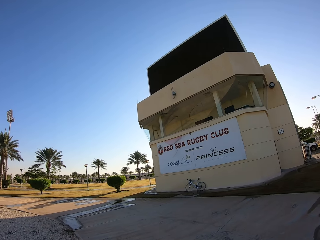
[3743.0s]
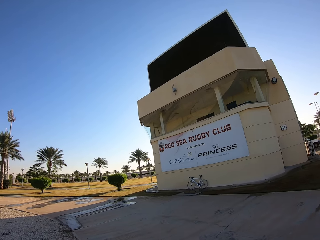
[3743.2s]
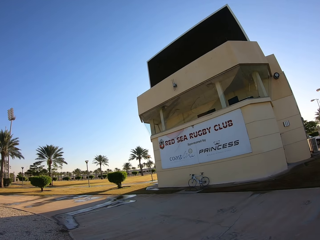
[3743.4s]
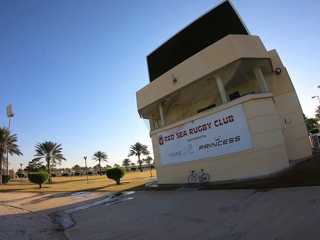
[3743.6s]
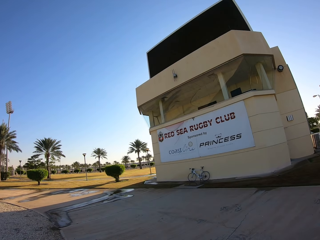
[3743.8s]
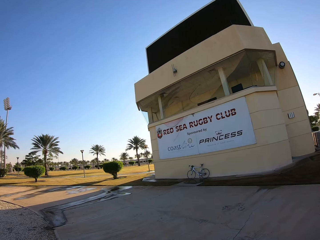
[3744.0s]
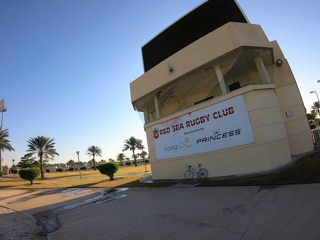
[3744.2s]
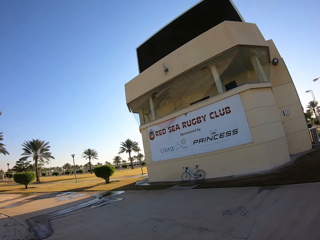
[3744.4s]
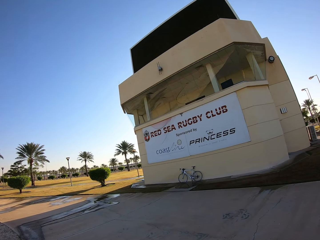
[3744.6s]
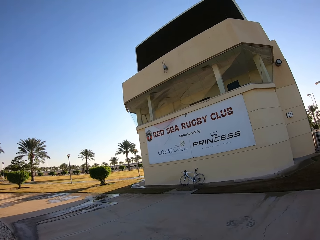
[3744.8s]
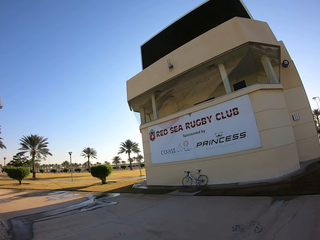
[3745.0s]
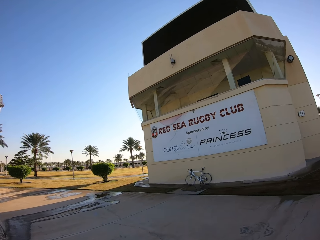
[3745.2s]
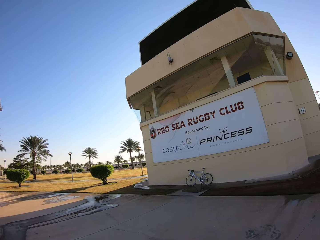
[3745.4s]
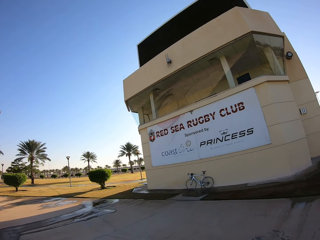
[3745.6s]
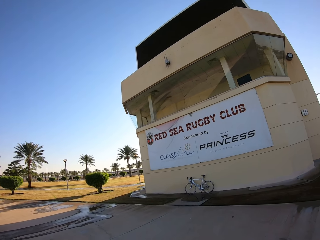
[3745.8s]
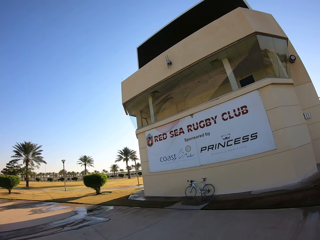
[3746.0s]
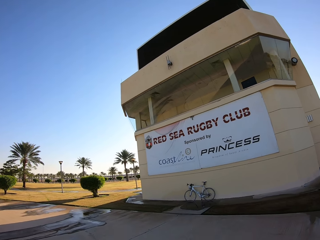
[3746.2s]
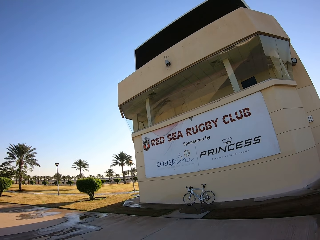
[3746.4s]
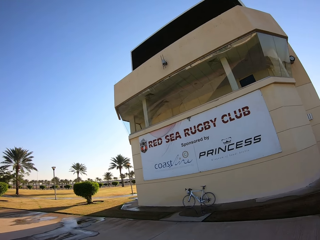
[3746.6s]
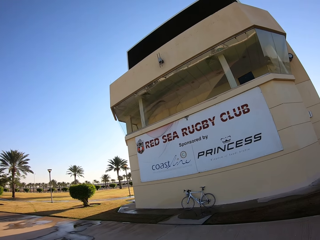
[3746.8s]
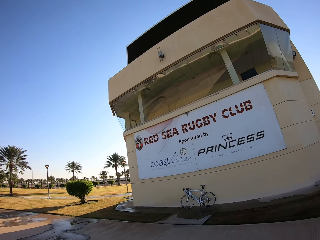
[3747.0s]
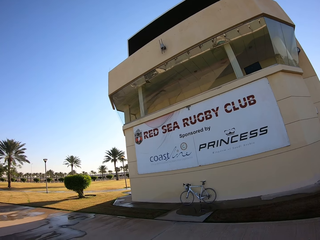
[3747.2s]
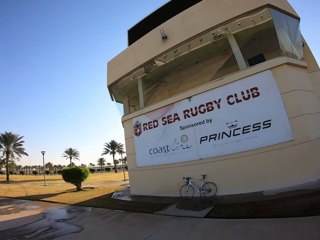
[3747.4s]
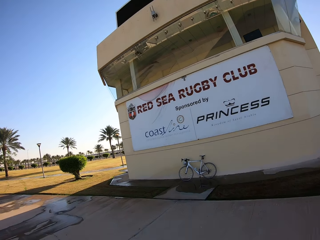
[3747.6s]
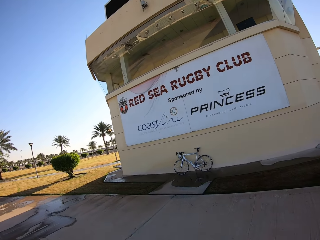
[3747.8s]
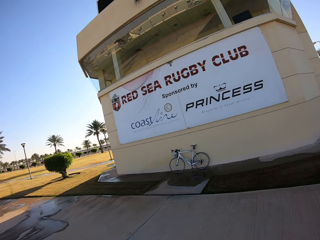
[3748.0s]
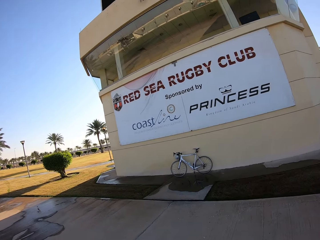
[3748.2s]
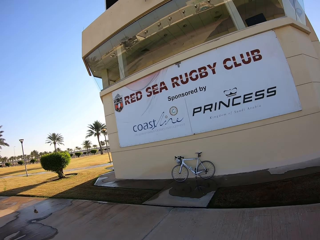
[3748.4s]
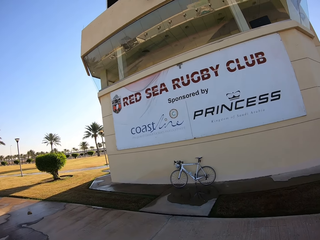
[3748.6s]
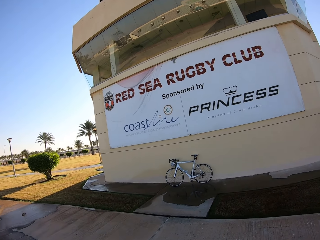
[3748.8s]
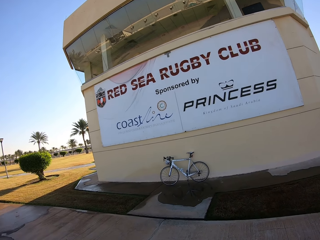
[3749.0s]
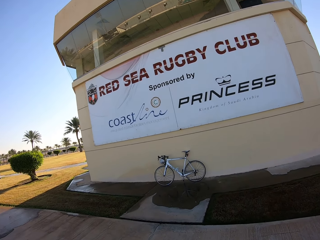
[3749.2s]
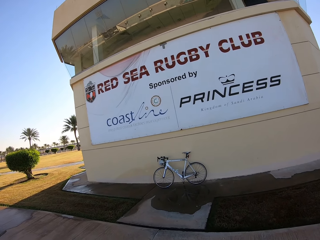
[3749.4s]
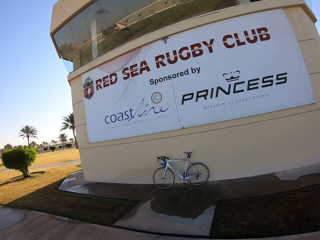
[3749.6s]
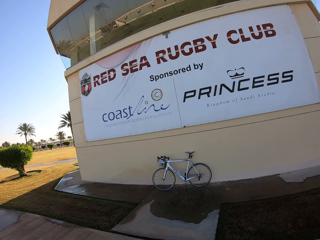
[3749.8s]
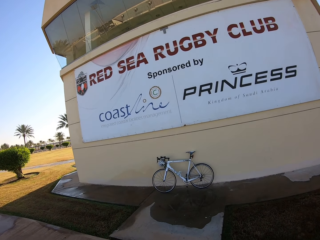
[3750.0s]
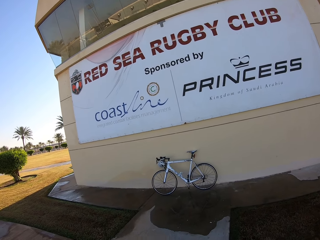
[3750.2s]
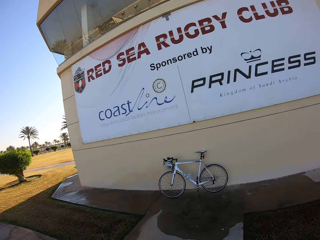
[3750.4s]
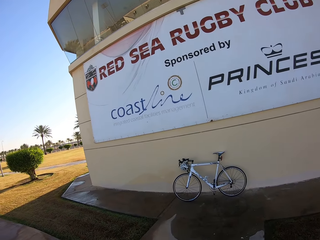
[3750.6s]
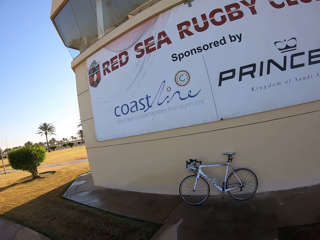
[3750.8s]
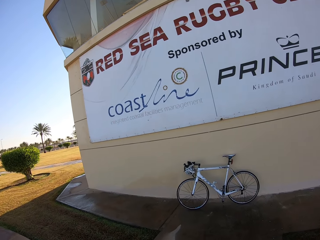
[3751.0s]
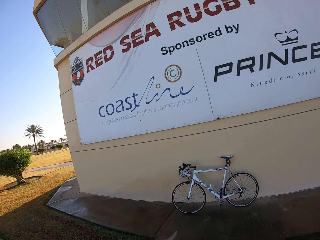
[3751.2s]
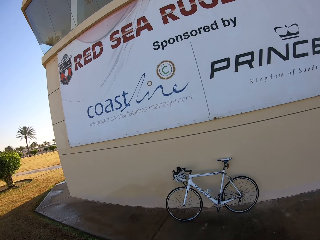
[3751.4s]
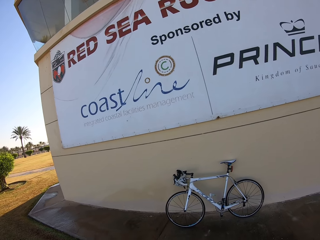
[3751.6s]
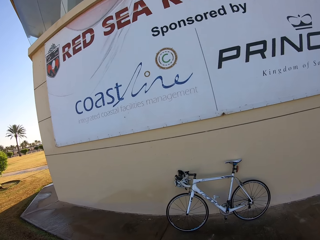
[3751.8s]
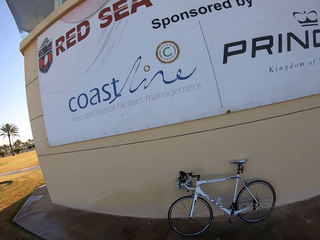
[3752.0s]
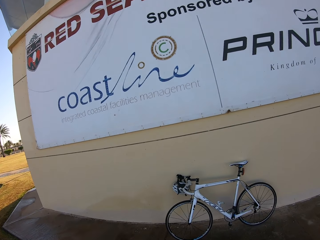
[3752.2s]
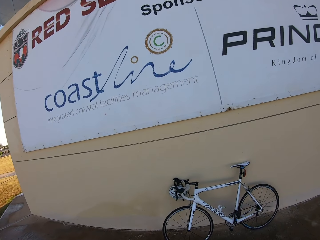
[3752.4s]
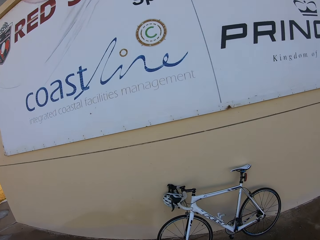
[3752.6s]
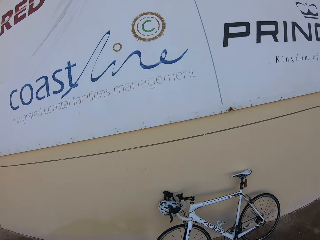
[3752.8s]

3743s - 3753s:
The camera wearer walks towards a Red Sea Rugby Club.

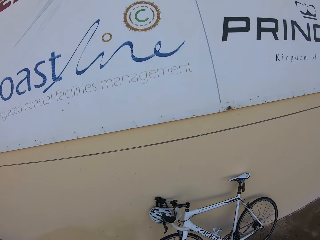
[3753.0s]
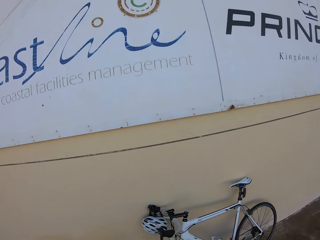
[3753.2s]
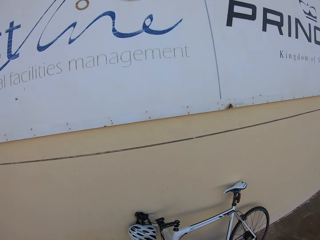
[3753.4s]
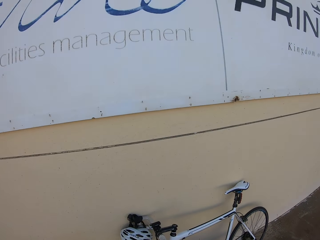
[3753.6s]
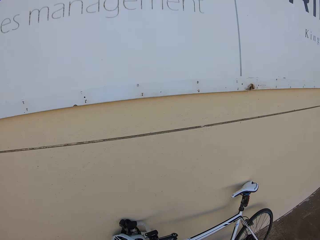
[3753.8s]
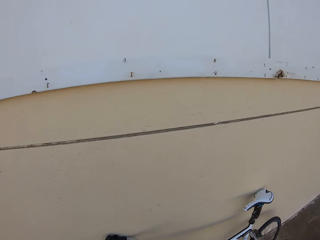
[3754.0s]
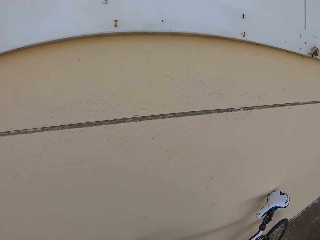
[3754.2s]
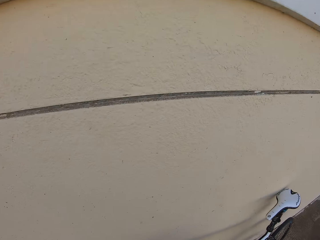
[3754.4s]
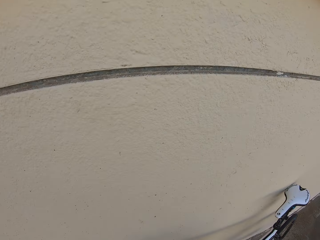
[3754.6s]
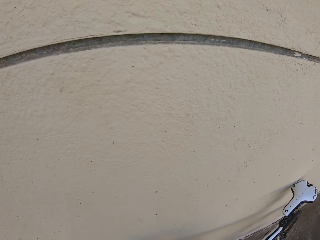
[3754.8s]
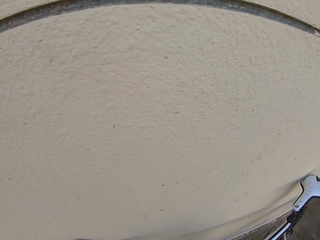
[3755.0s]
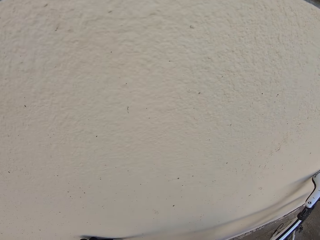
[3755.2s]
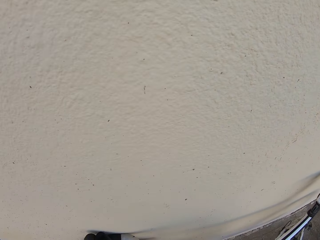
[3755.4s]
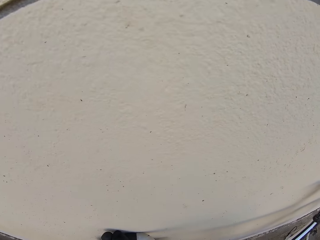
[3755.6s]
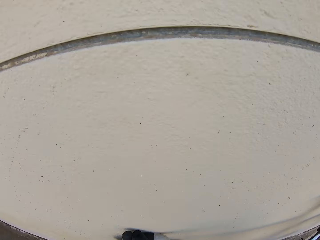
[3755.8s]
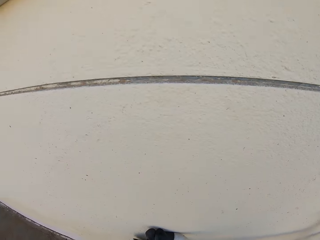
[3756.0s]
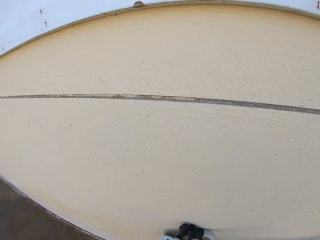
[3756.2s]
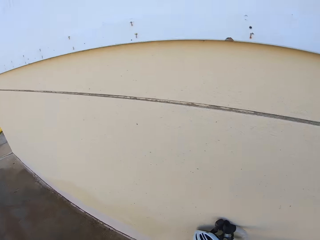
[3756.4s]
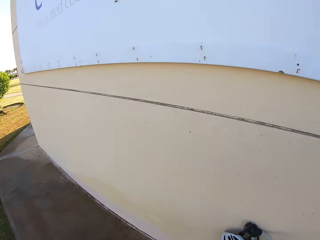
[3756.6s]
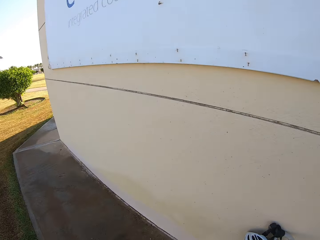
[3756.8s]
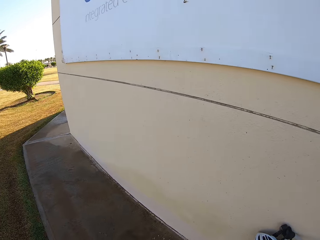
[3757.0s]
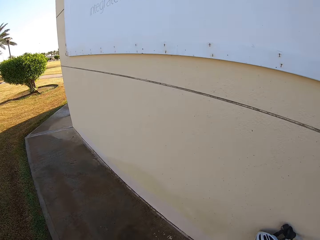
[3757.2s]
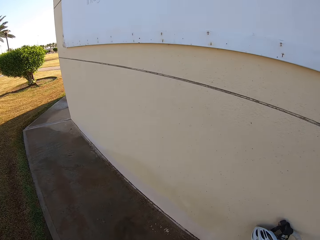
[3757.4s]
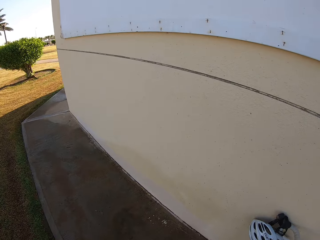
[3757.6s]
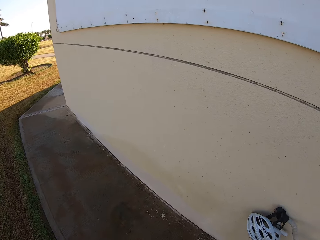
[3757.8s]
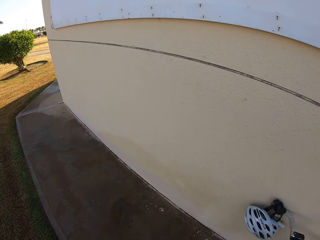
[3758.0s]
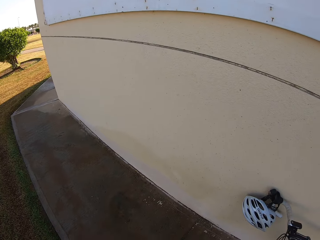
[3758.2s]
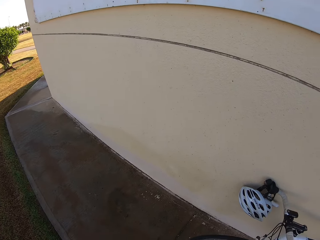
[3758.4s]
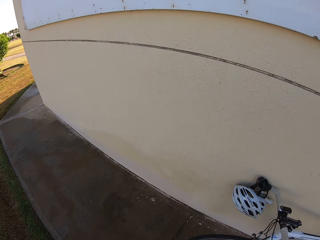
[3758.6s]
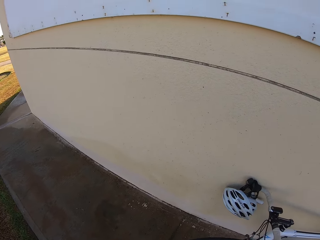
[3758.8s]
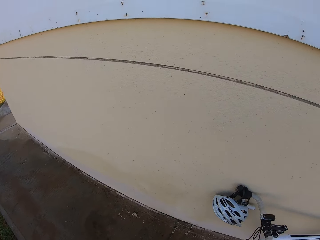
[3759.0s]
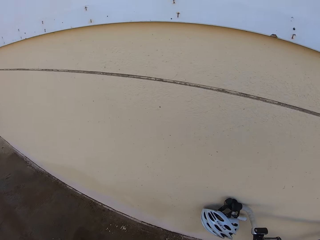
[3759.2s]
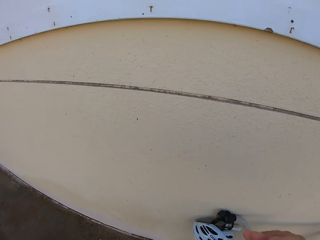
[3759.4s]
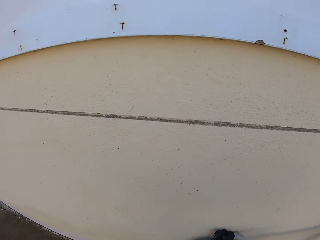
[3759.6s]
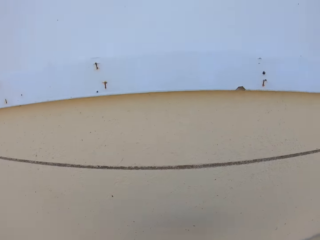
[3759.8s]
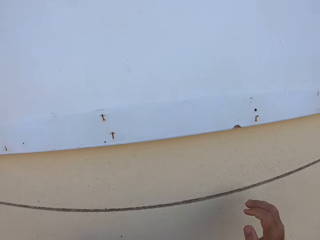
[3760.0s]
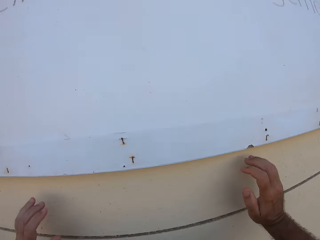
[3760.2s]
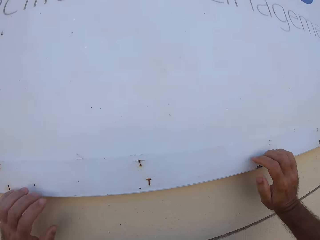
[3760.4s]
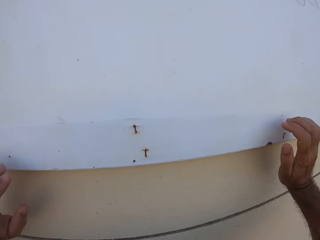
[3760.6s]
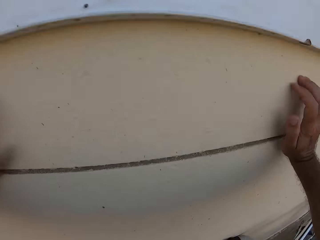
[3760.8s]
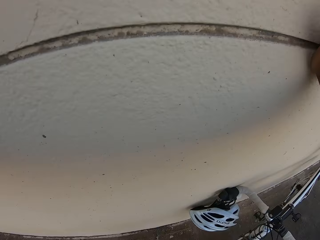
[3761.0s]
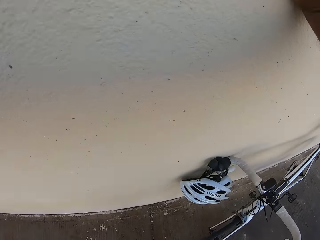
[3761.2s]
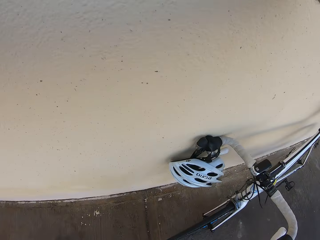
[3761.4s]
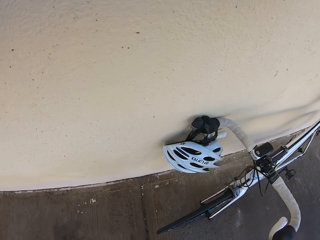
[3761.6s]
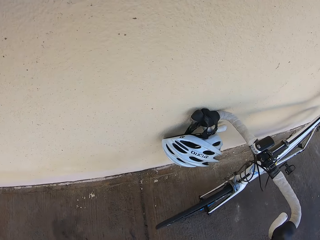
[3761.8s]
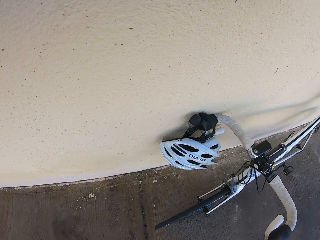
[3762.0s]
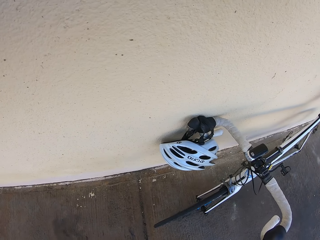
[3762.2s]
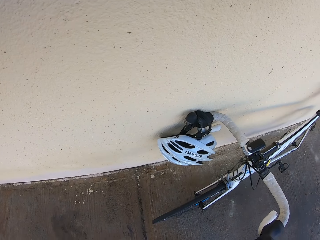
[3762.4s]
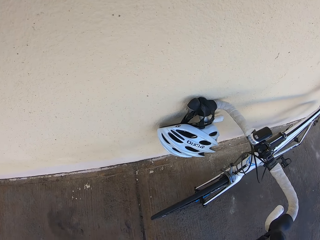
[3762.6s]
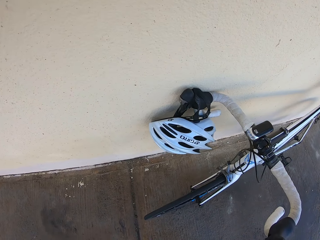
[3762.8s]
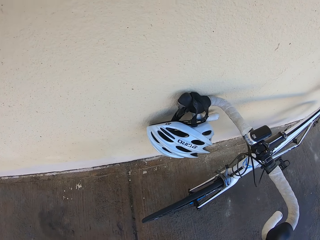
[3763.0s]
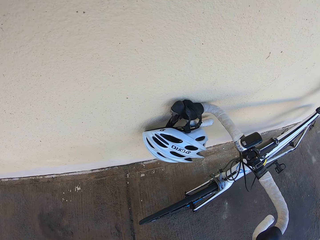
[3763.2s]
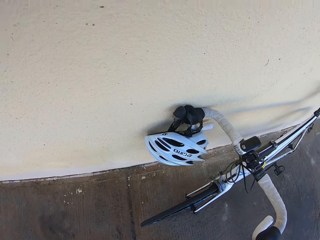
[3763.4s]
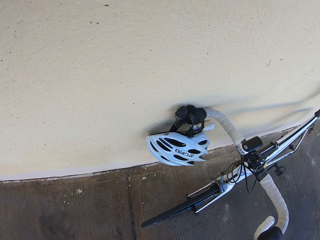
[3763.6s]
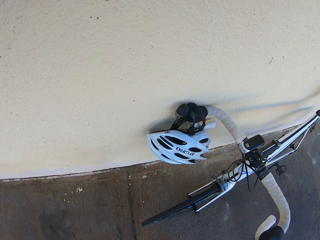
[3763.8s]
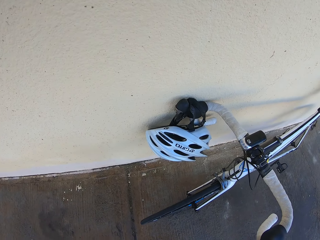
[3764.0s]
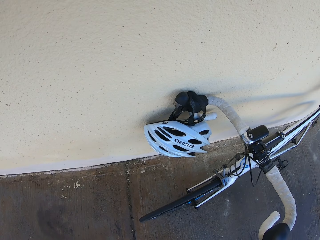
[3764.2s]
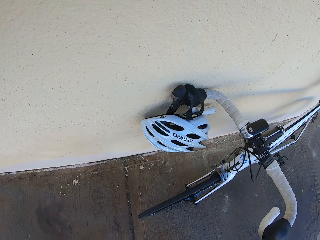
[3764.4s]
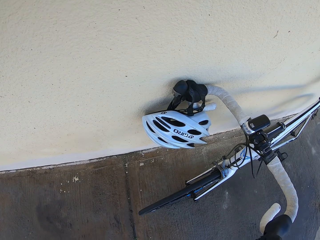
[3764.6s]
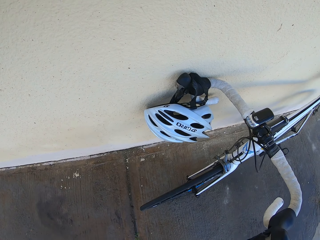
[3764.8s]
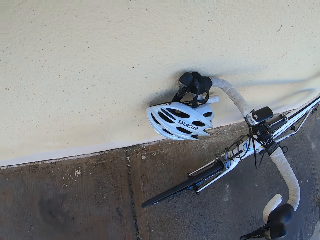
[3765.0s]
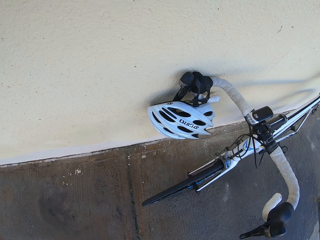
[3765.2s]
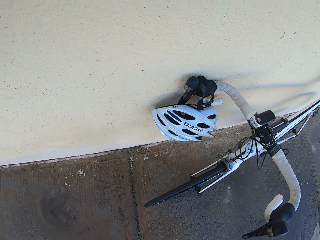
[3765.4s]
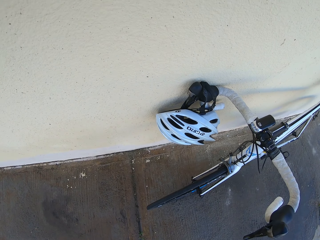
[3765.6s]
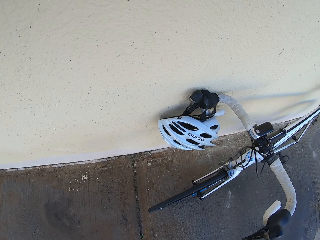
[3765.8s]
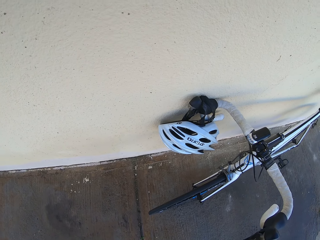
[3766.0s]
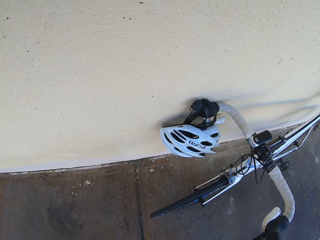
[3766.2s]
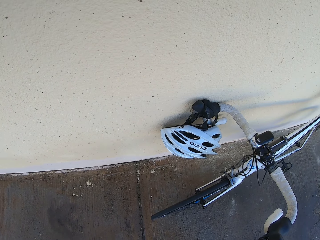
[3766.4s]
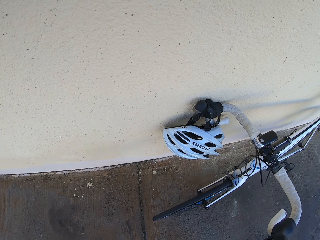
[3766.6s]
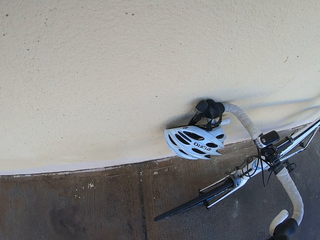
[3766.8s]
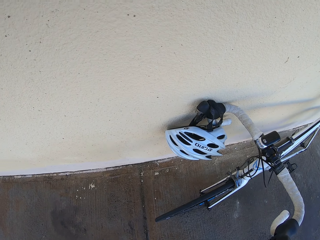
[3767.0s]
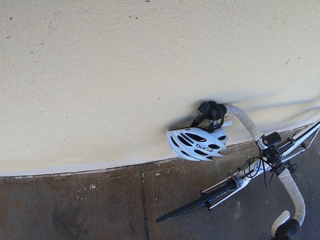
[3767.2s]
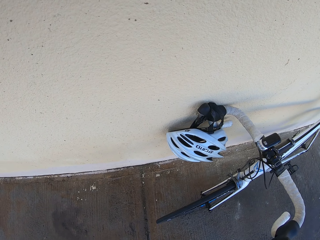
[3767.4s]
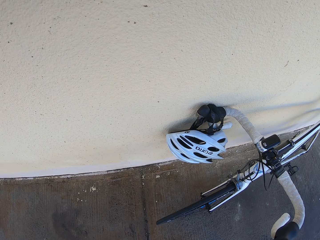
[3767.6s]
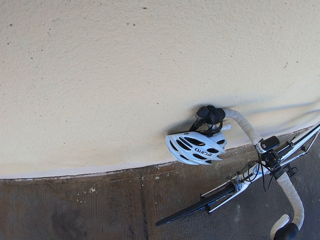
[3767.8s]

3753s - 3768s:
The camera wearer looks around. He raises his hands. He touches the walls with his hands. He looks at the bicycle.
